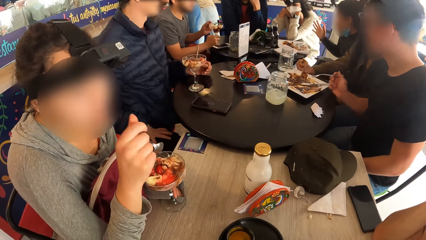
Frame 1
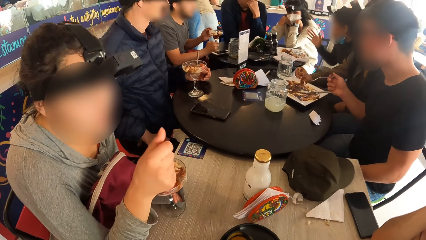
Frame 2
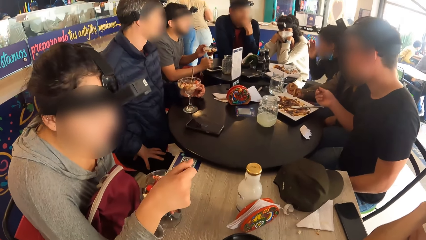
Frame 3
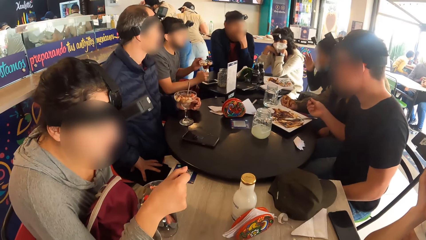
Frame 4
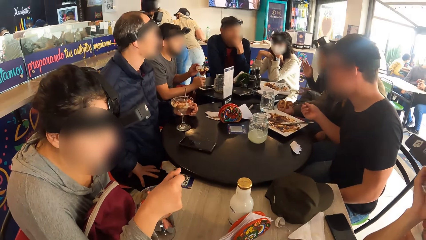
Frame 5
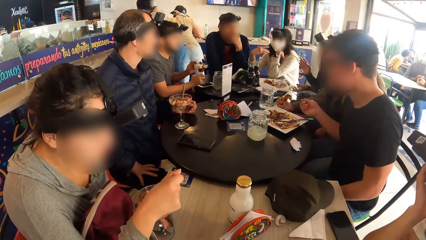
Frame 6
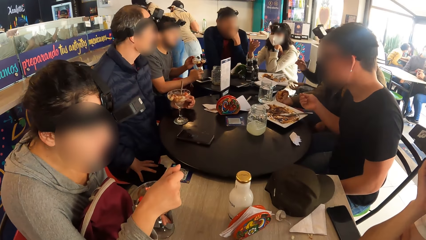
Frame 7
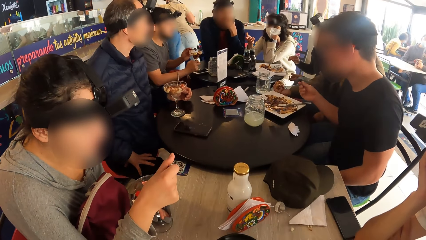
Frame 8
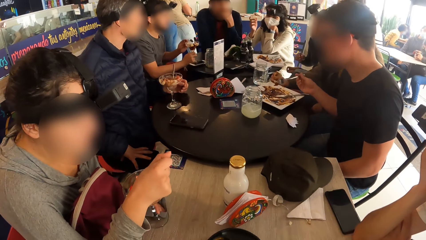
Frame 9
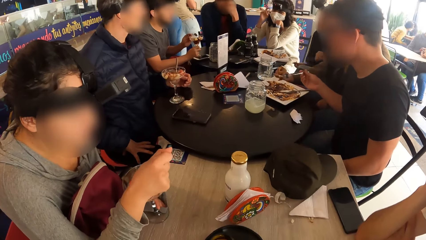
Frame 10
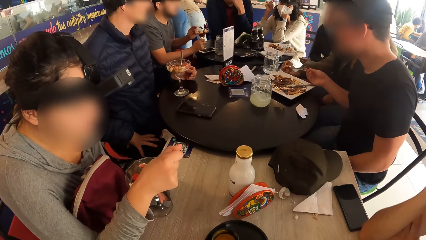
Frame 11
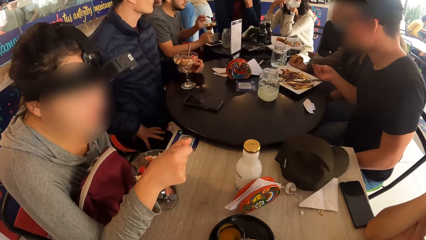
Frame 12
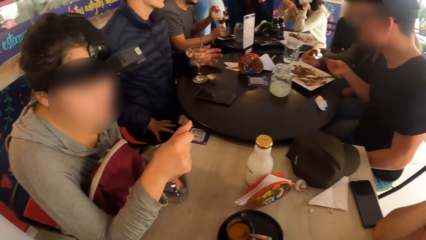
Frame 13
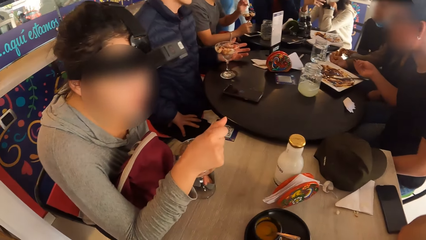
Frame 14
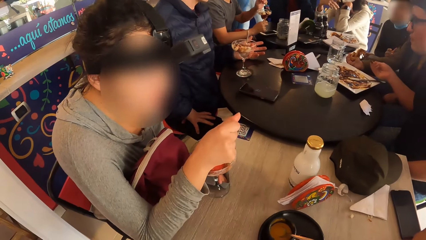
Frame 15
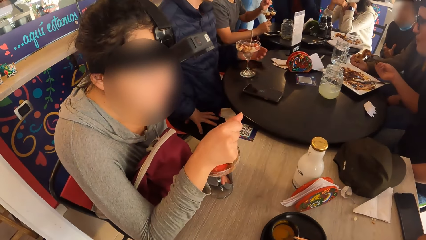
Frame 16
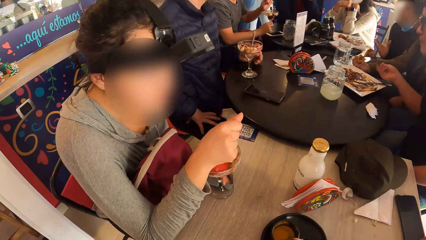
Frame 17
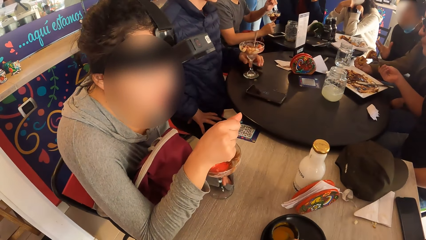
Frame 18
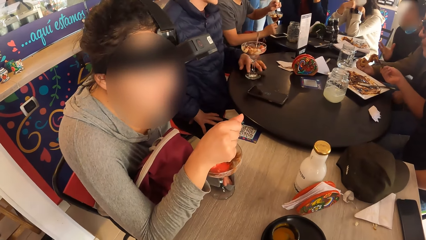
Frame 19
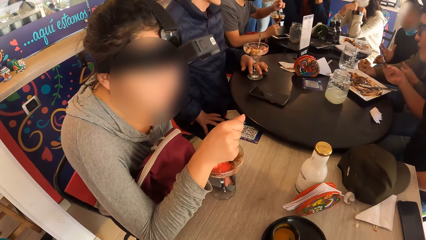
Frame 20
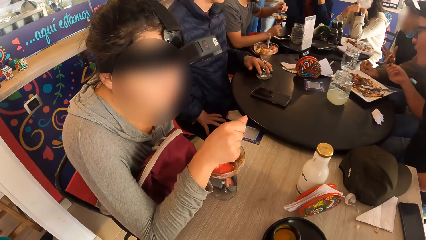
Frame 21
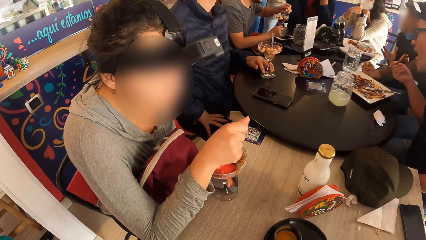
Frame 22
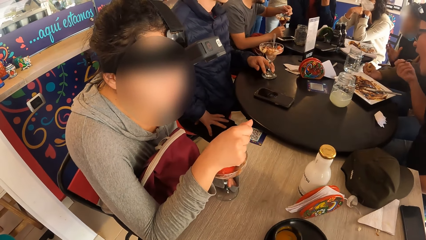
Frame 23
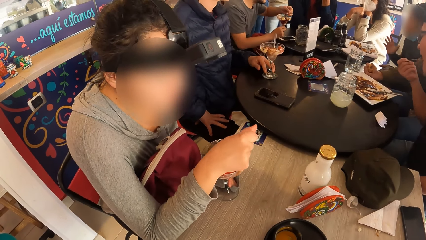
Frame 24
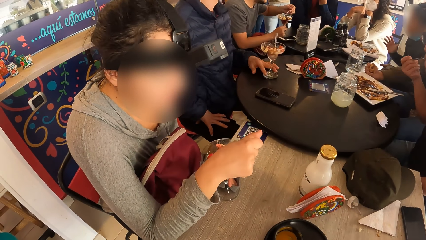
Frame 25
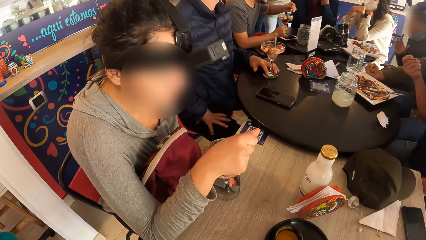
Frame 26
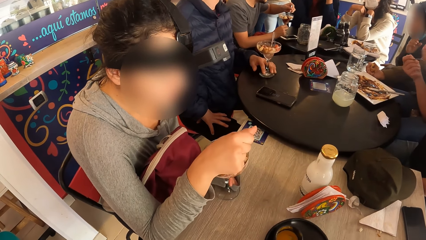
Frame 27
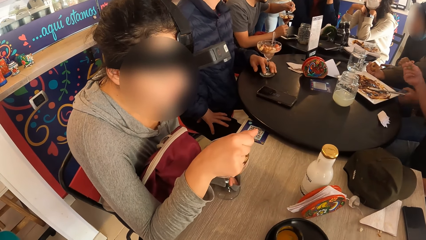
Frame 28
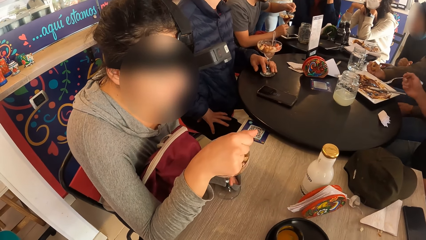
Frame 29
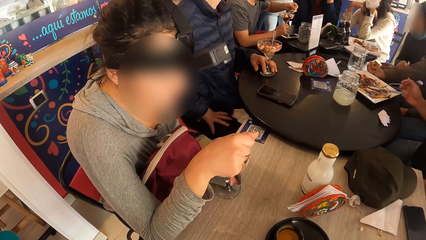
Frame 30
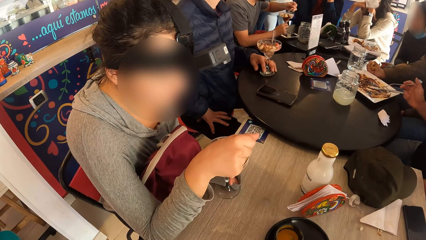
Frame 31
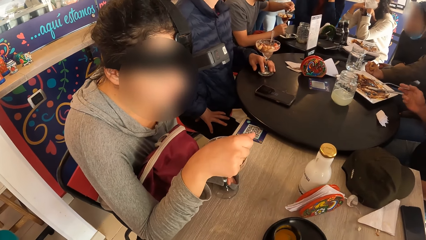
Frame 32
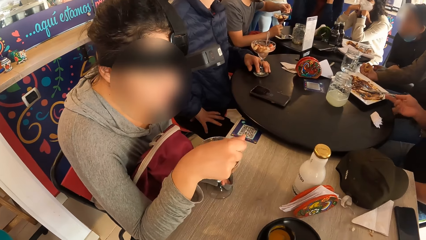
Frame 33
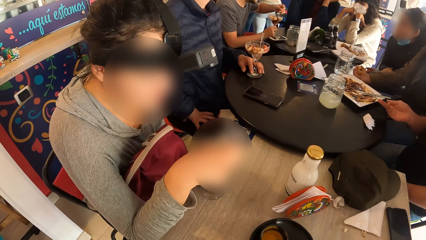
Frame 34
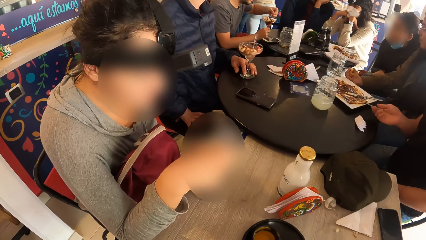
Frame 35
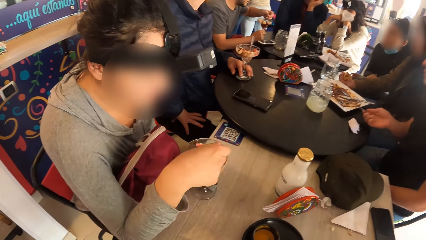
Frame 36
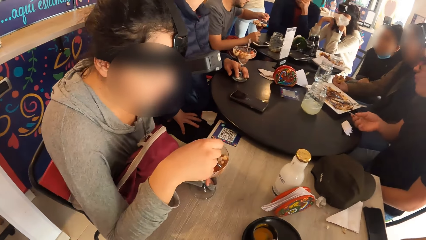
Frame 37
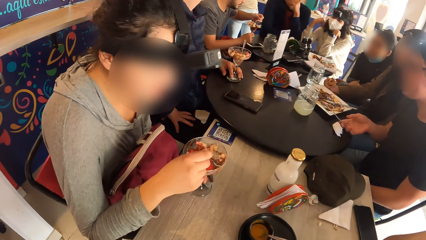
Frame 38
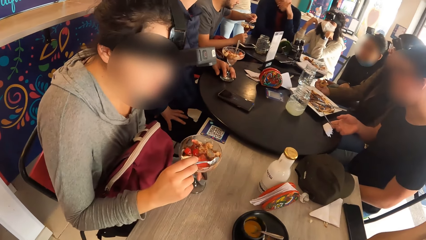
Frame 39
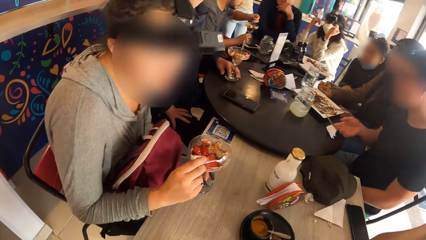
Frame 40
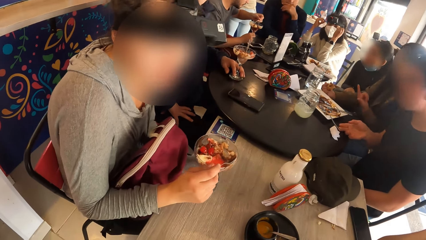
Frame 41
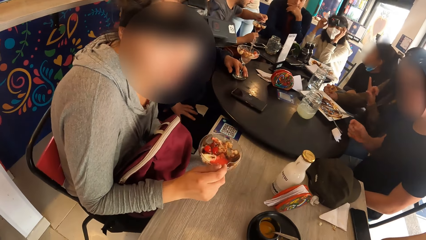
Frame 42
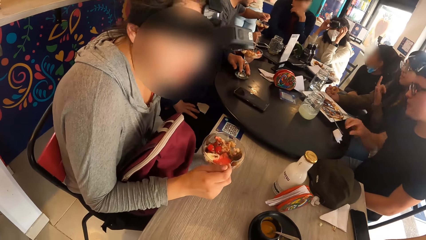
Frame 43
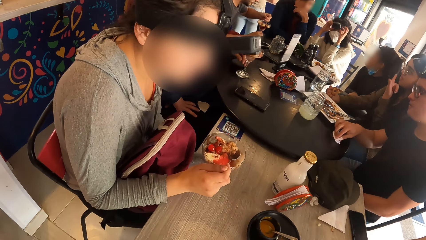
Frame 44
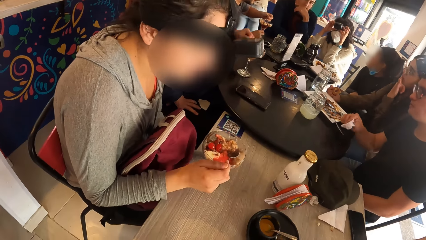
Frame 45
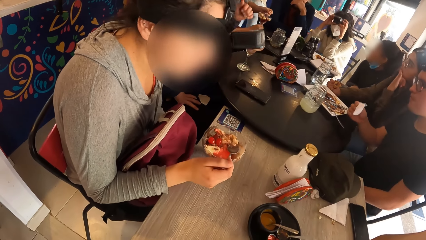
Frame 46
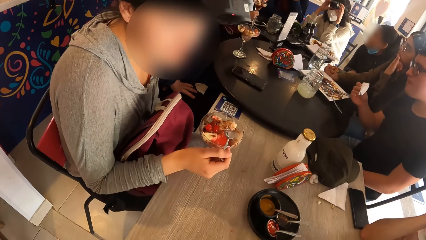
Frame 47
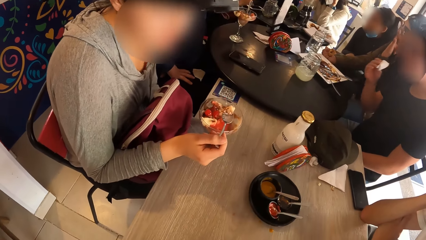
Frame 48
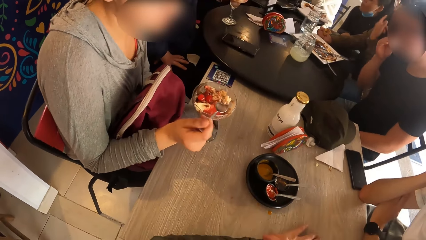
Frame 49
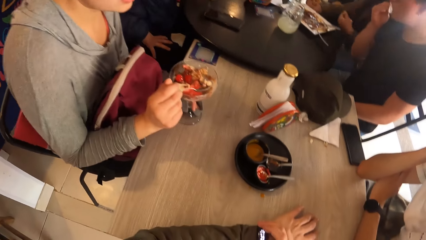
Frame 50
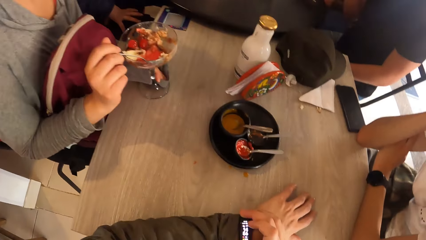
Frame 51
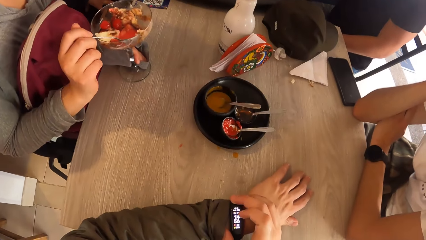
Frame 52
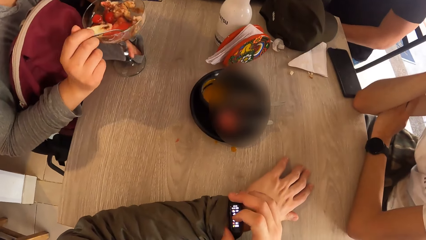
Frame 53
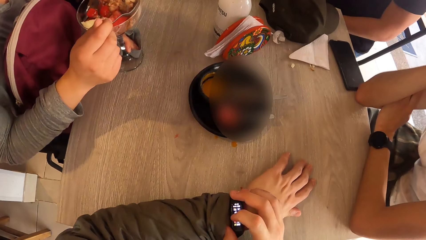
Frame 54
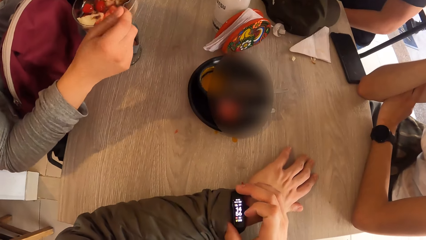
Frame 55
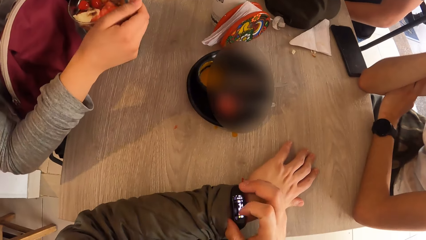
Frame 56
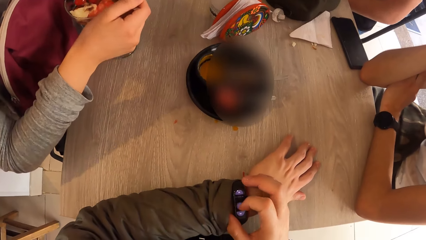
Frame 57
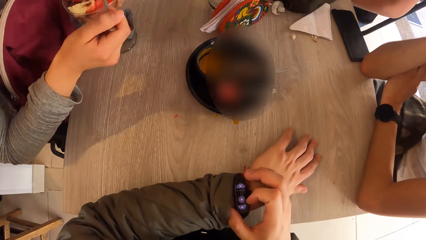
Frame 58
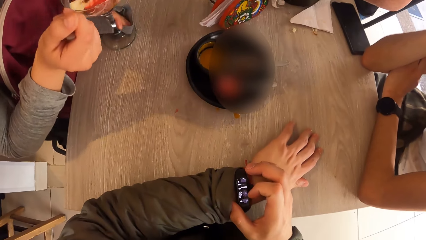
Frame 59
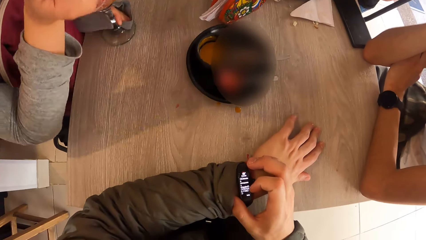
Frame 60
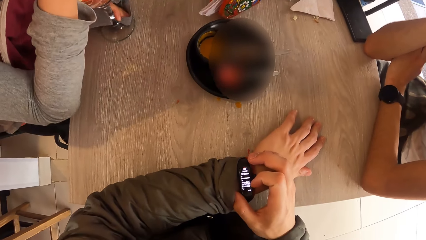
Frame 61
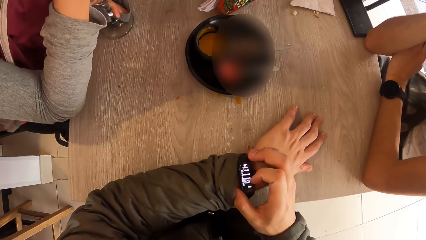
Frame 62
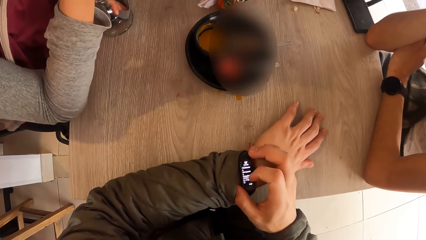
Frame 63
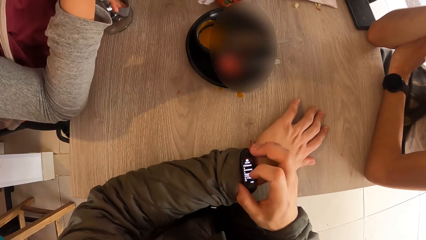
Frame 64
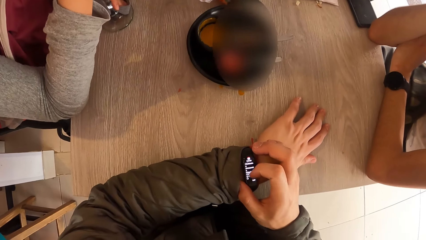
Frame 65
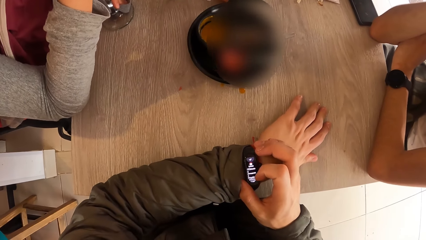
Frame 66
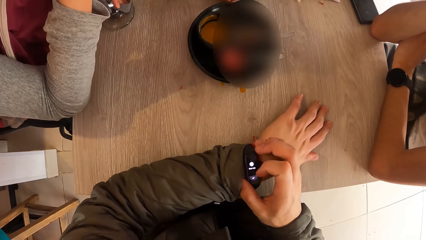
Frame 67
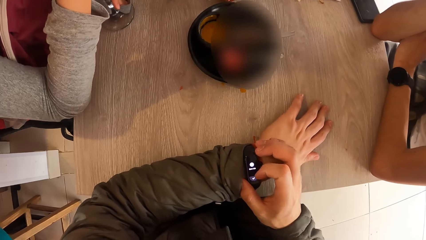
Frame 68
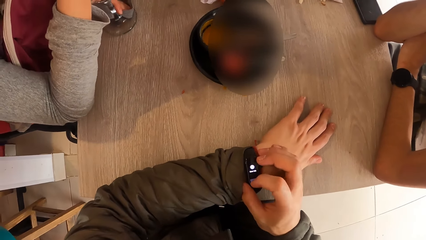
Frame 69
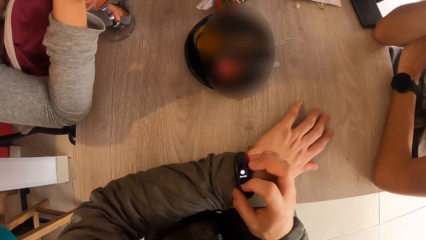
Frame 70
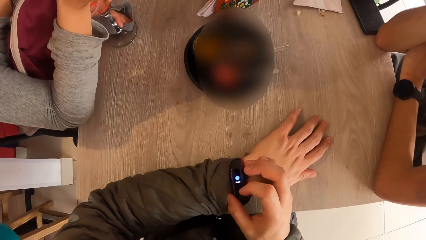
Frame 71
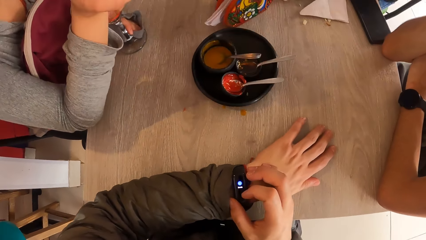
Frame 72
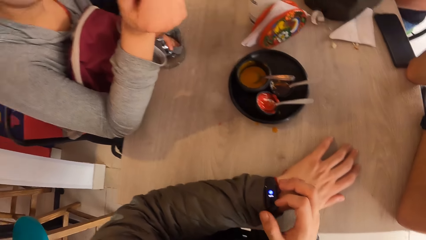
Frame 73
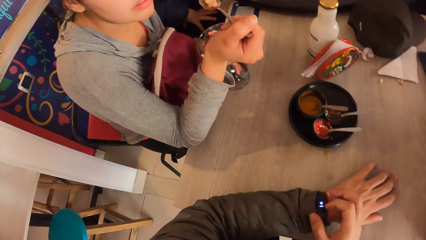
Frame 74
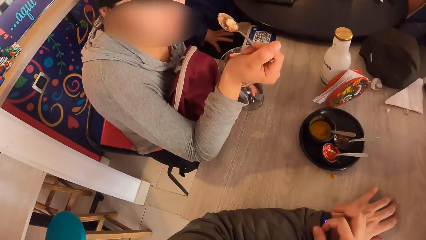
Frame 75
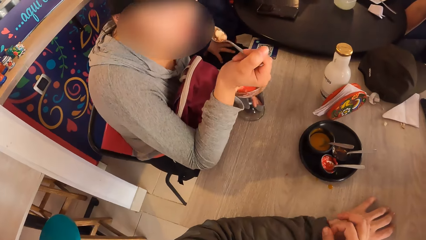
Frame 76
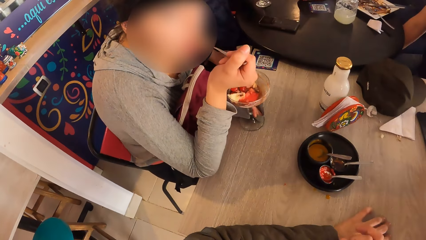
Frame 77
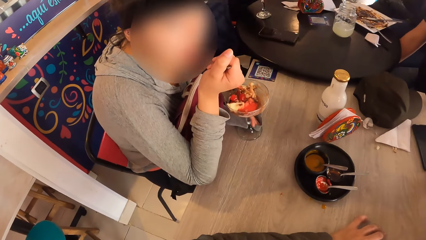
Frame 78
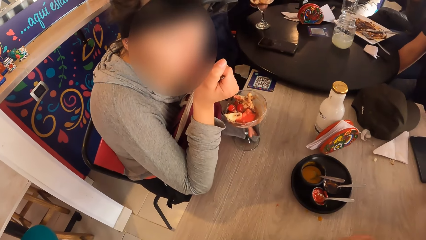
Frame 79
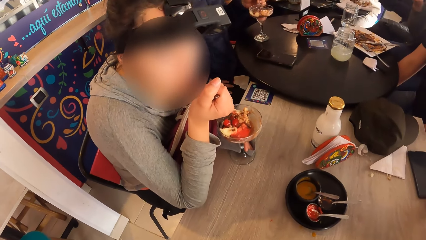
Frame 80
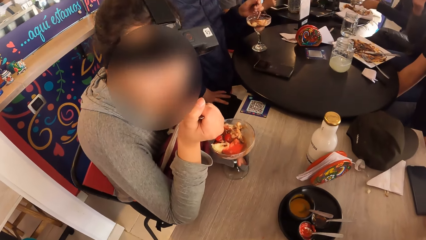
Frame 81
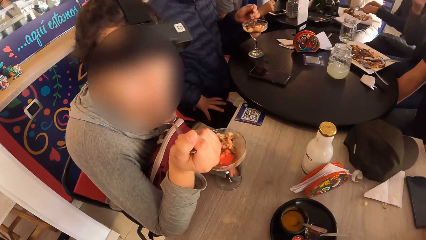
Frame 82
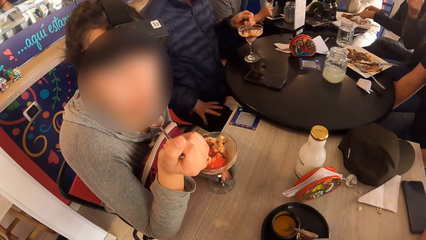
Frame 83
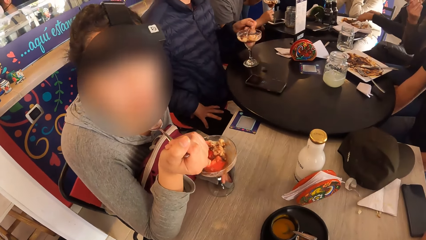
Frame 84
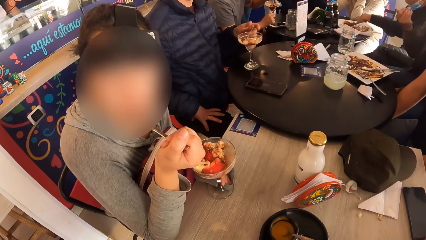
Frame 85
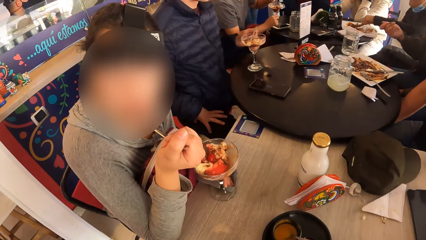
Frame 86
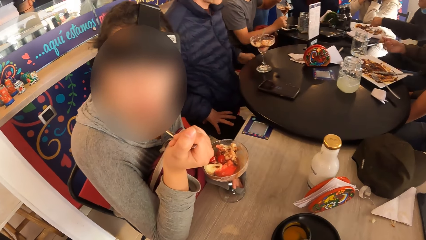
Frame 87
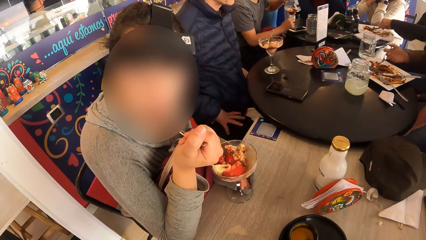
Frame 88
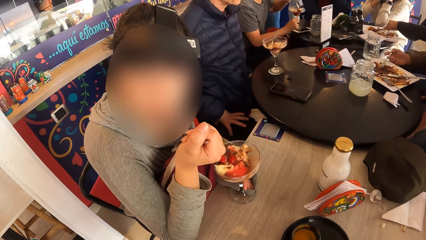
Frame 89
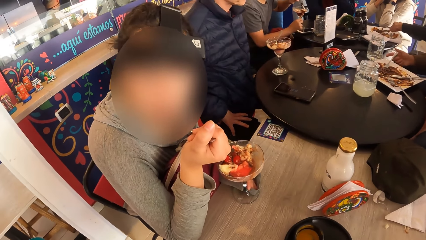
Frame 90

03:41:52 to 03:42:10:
A woman scoops dessert with the spoon. The woman puts the spoon in the cup on the table with her right hand. She picks up some parfait from the cup on the table with the spoon in her right hand. The camera wearer taps his wristwatch on his left hand with his right hand. The woman puts the spoon in her mouth with her right hand.
